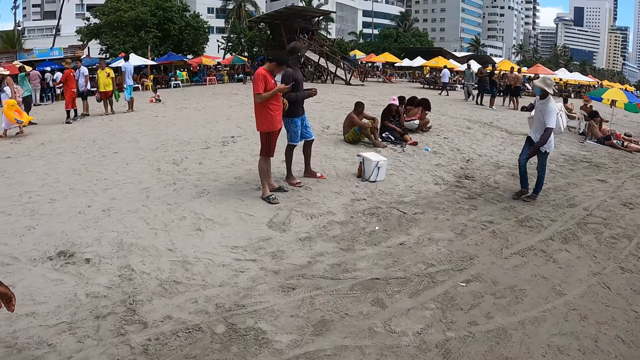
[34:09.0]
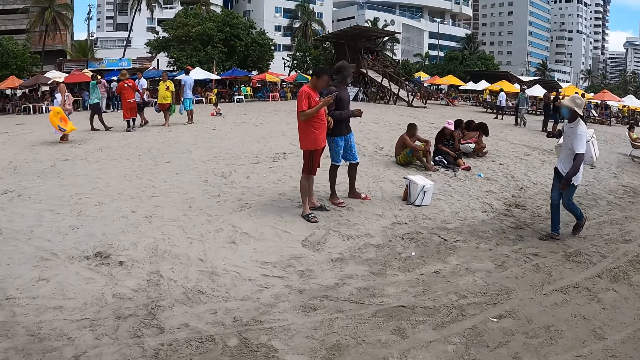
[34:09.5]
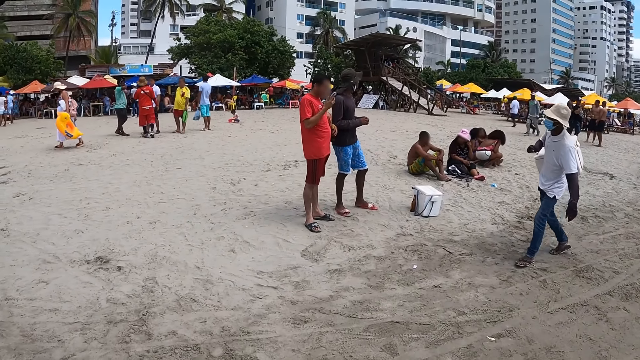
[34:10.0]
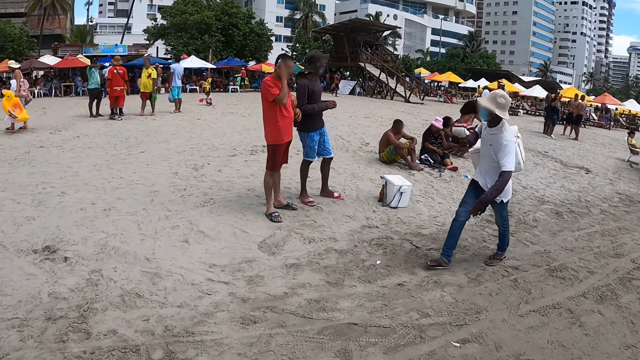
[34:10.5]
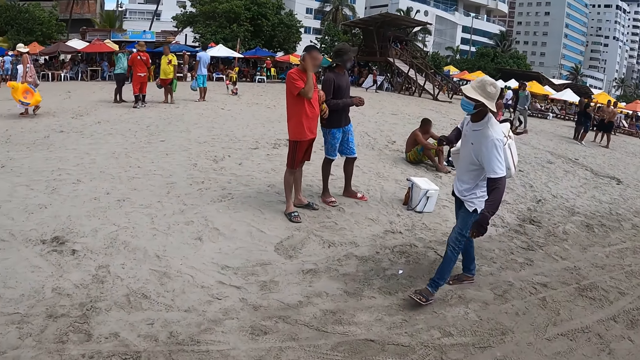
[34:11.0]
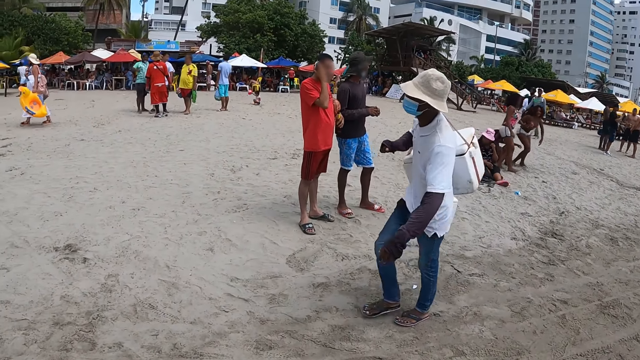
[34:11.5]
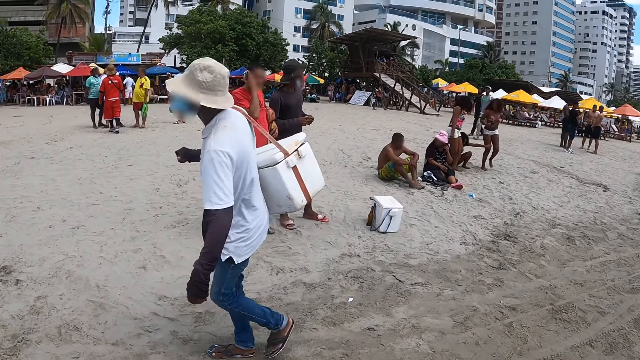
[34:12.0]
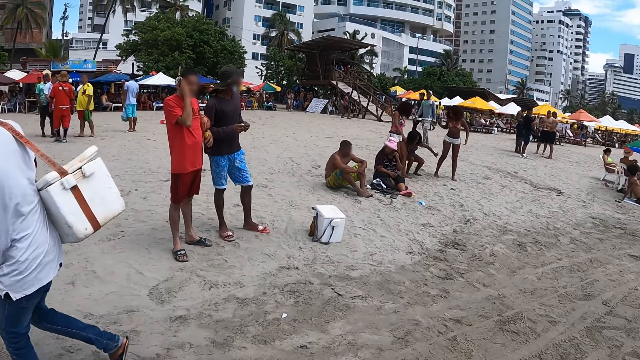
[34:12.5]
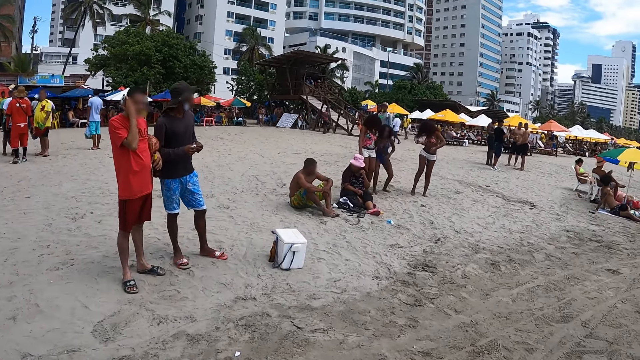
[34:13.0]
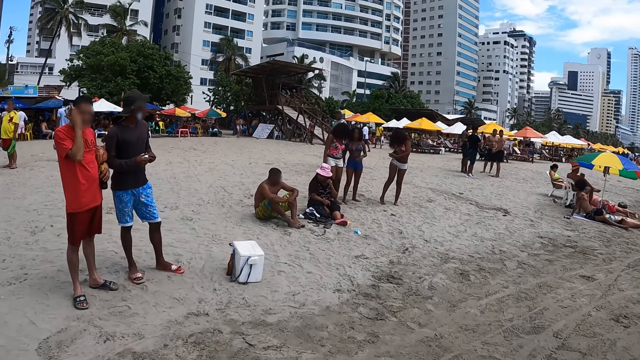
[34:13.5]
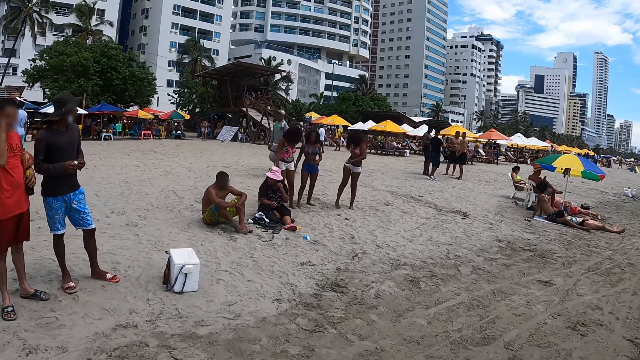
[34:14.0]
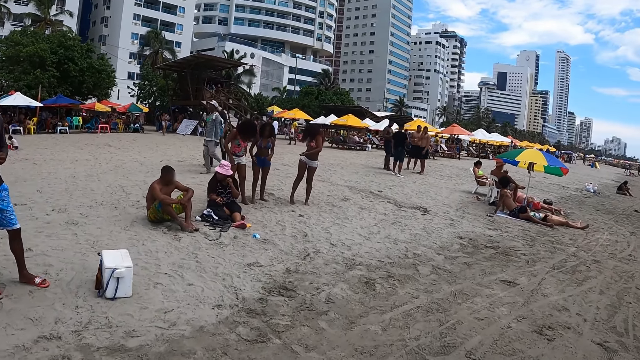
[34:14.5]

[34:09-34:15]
The camera wearer walks along the beach.

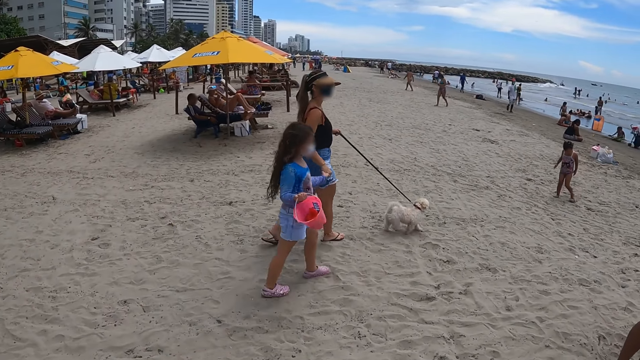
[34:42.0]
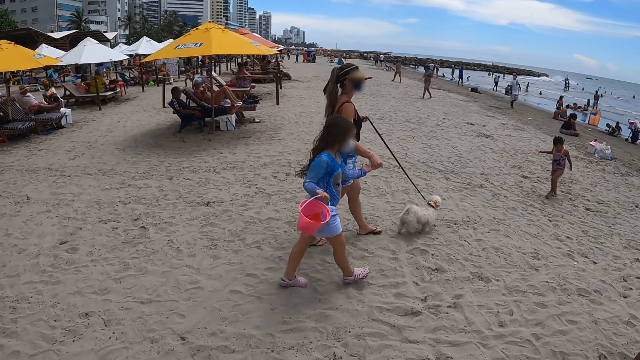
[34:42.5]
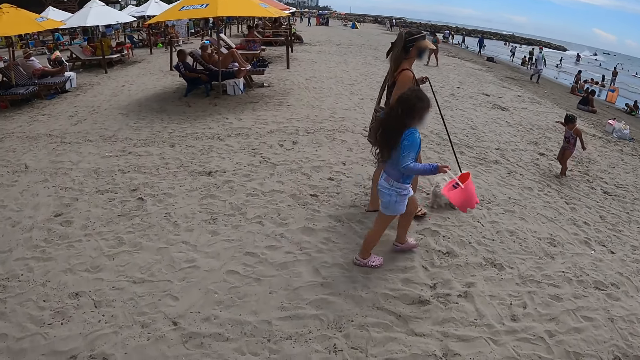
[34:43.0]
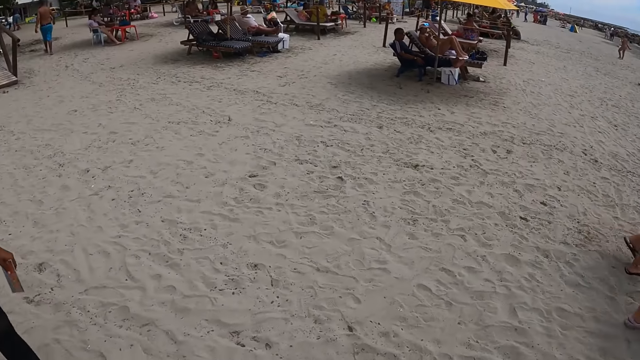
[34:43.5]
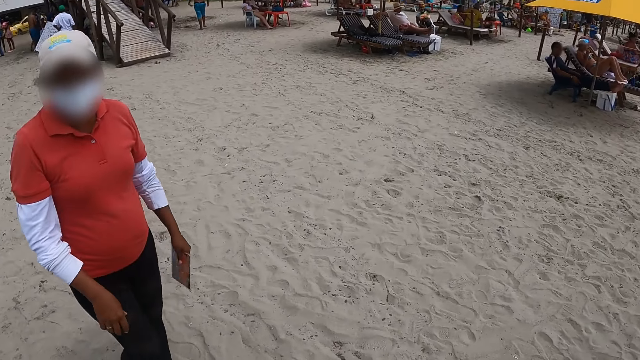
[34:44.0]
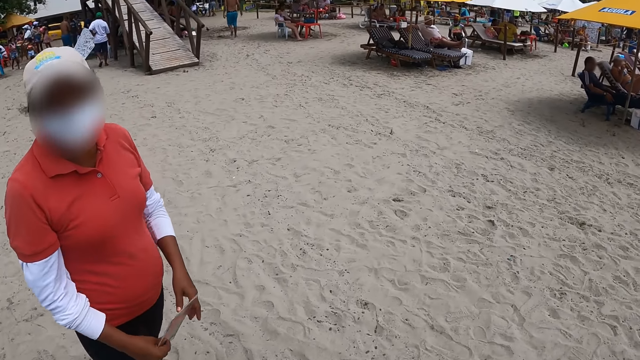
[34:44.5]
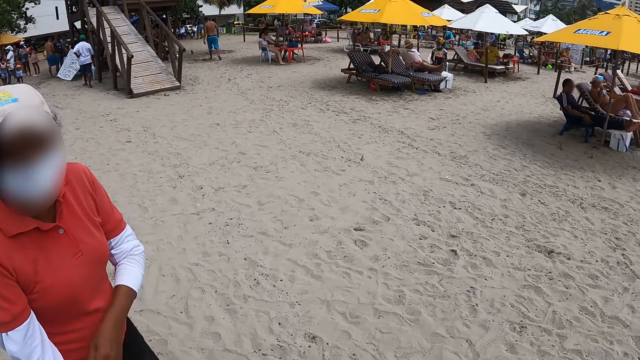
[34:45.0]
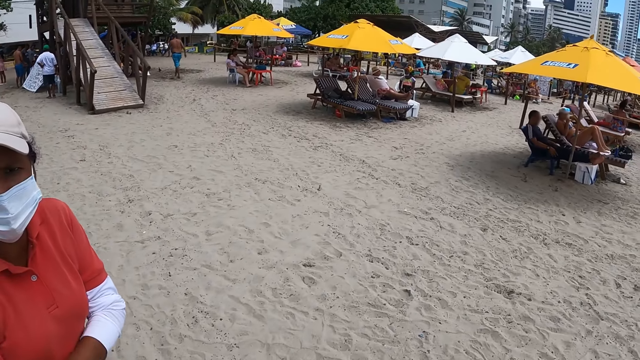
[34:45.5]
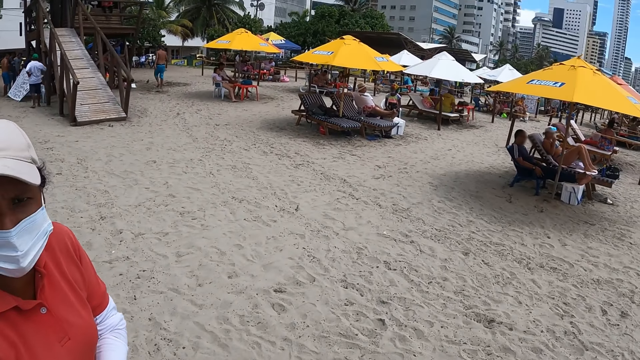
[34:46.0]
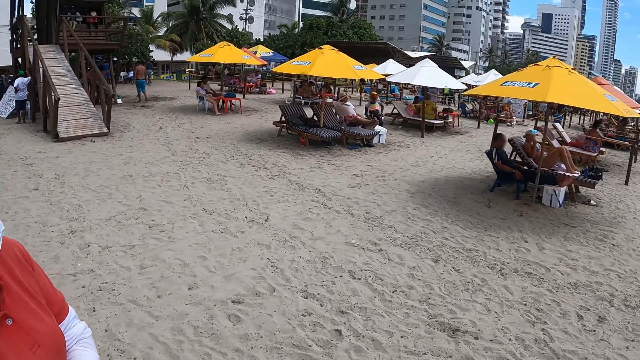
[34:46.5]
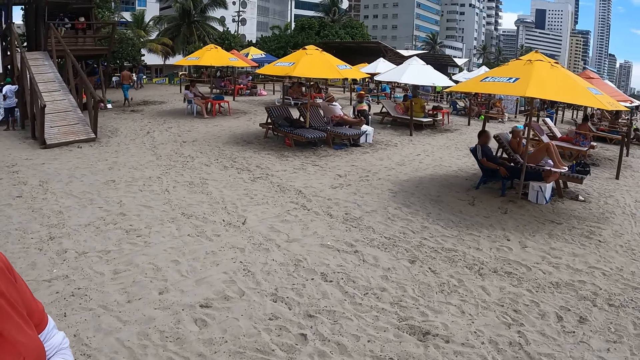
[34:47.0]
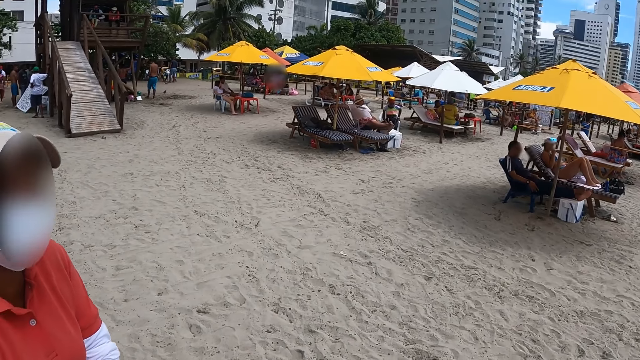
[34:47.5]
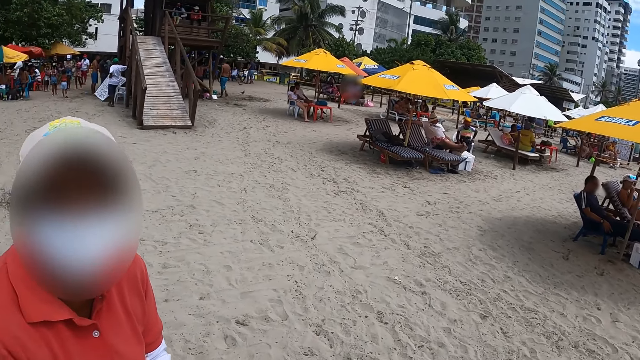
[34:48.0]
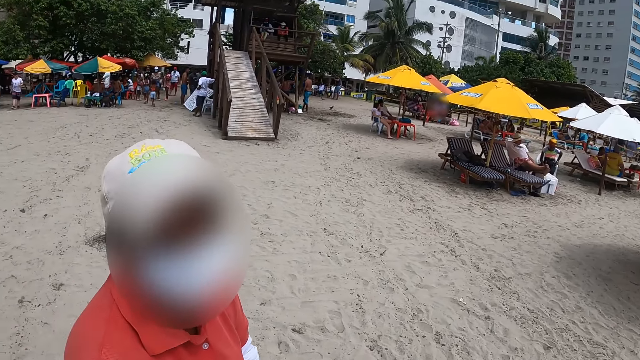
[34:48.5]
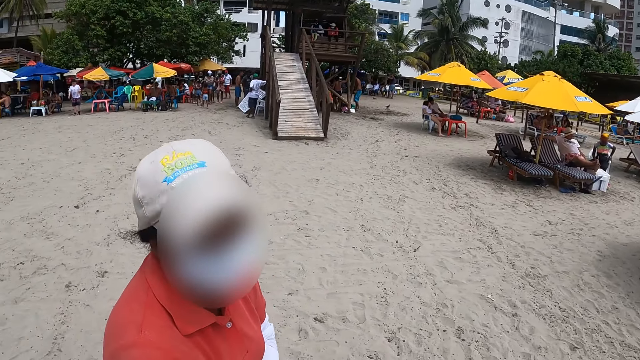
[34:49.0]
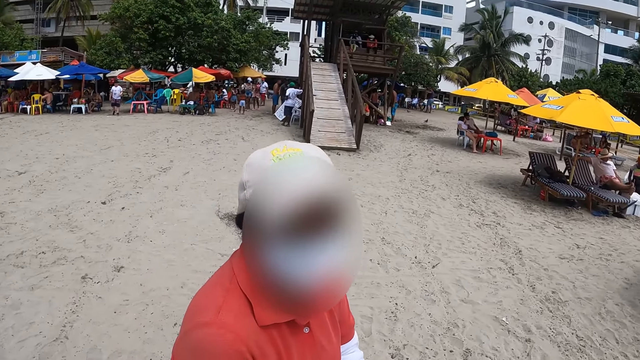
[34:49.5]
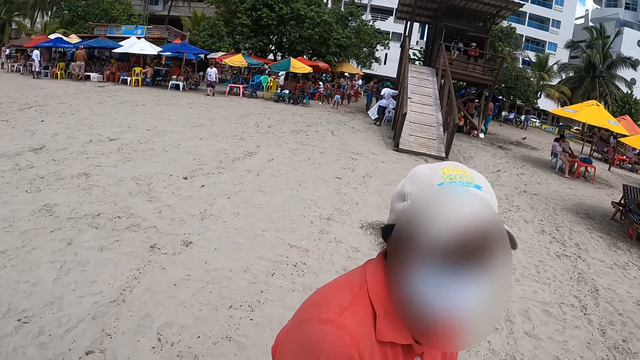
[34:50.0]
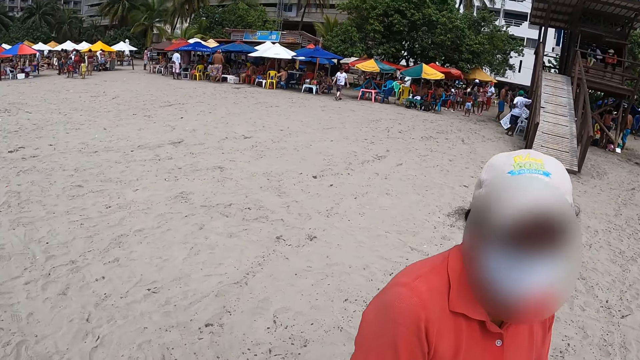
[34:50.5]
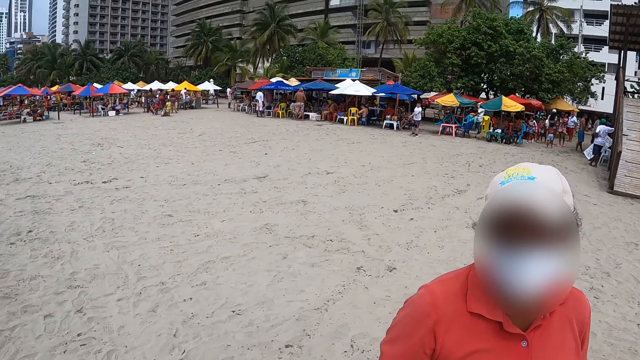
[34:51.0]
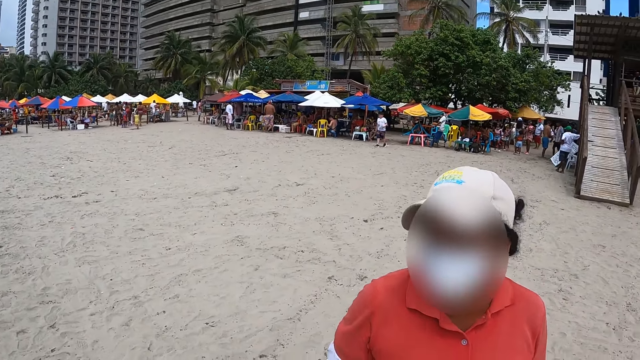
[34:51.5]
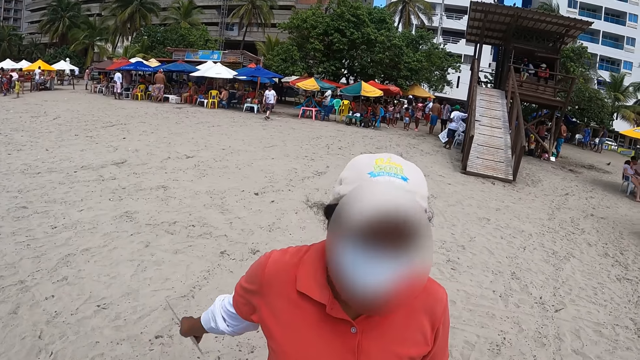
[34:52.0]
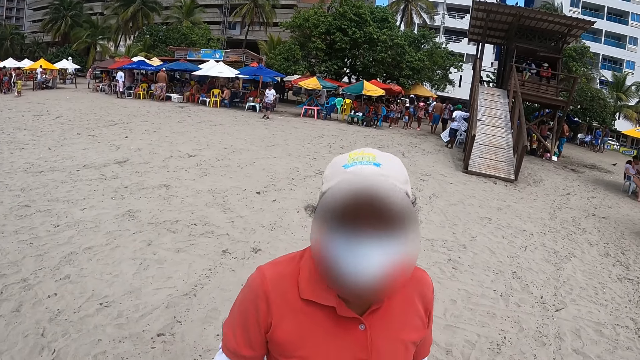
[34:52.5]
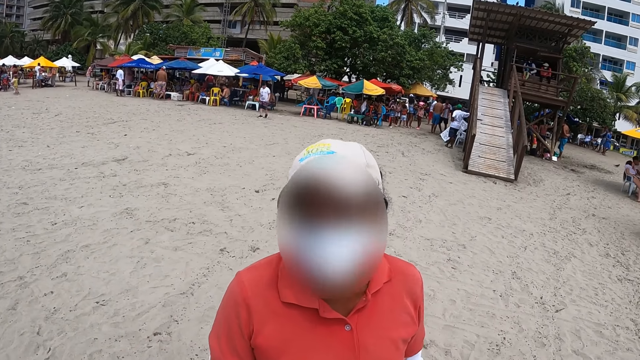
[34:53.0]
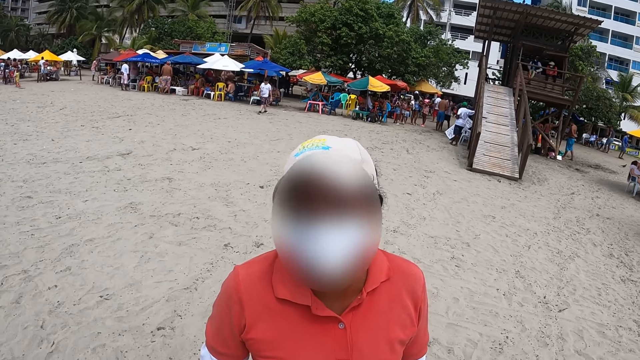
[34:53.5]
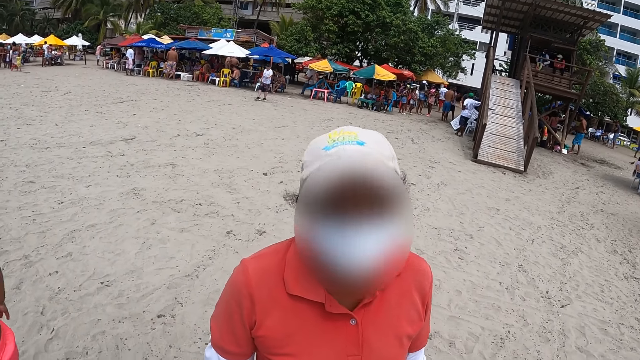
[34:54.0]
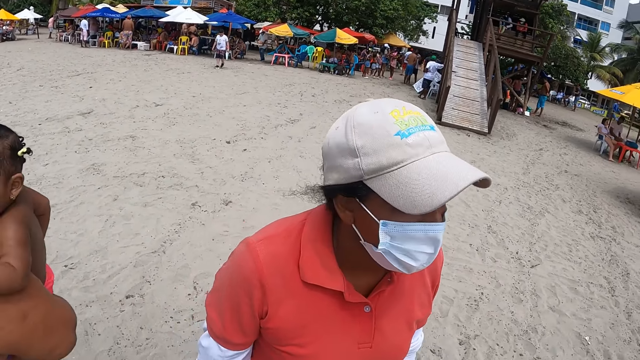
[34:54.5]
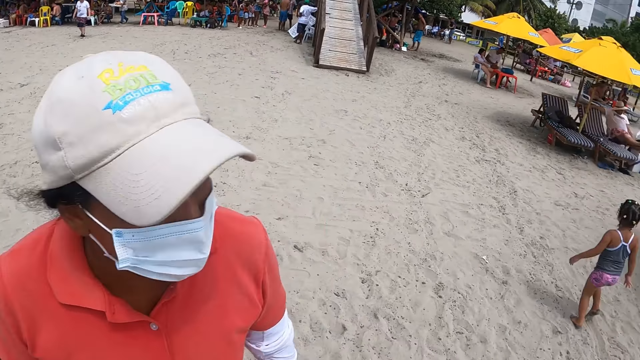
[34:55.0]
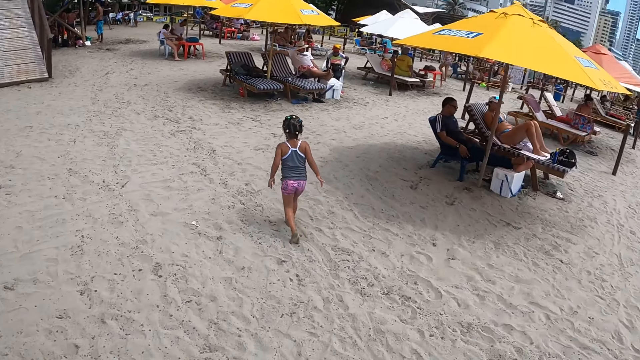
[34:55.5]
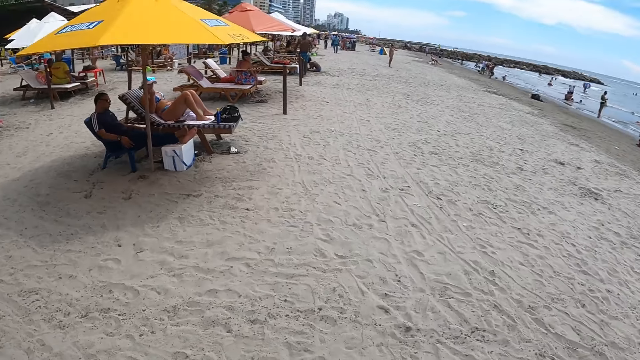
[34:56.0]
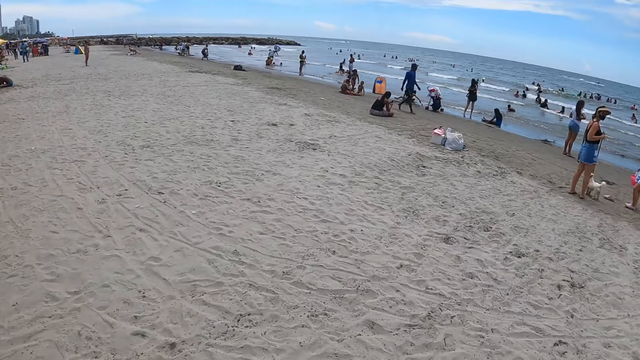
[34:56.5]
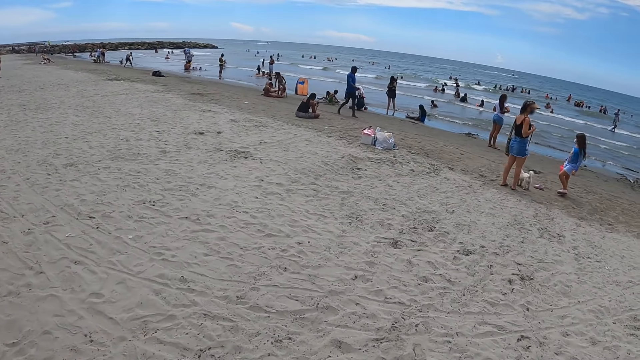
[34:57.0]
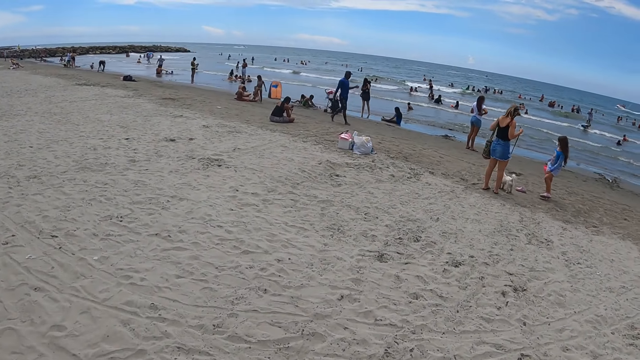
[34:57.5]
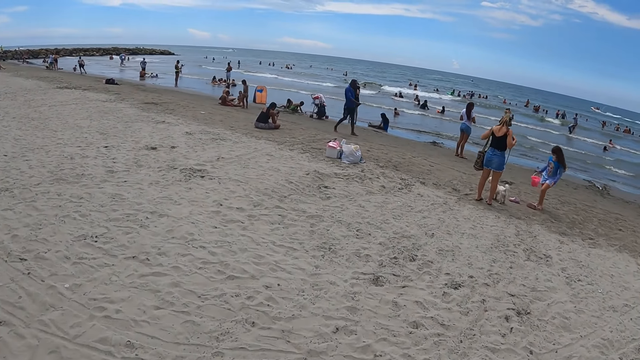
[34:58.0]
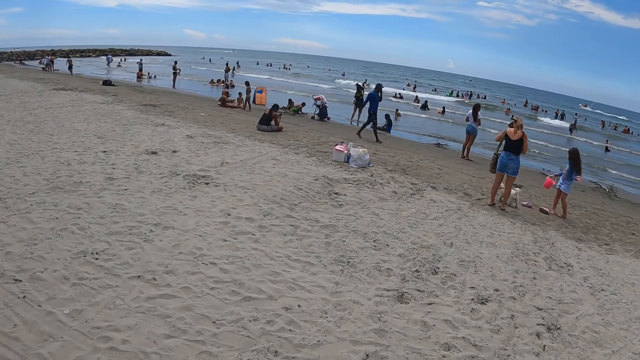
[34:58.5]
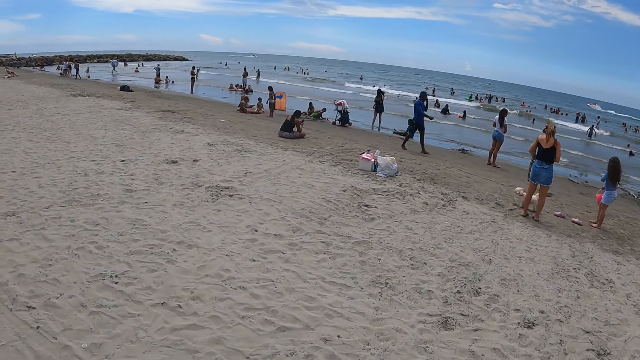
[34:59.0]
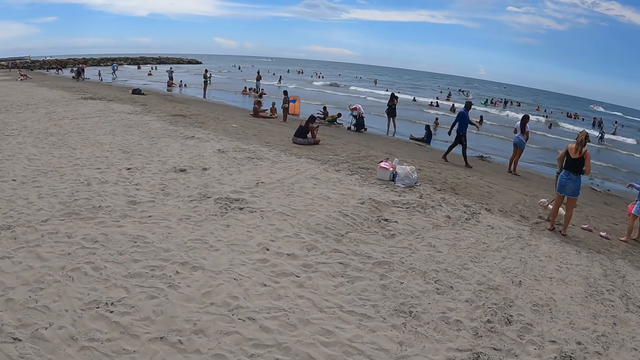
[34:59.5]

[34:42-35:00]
The camera wearer talks to a person. The person walks towards the camera wearer. The person moves the hand. The camera wearer looks around. They walk along the beach.
